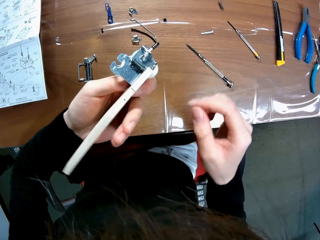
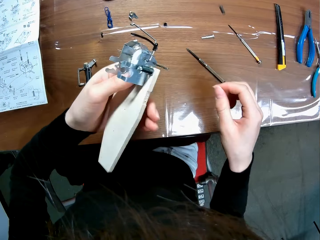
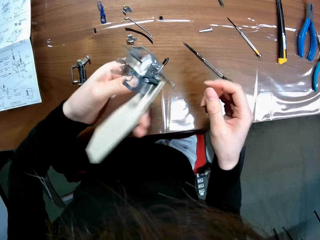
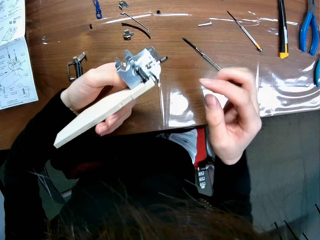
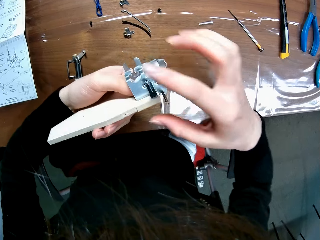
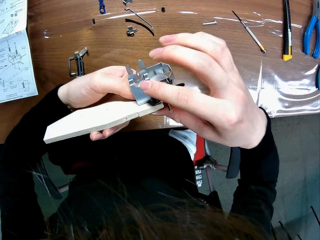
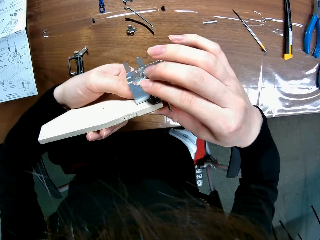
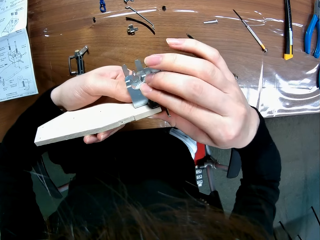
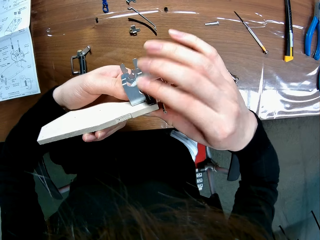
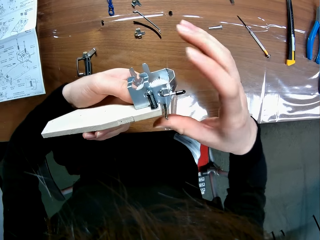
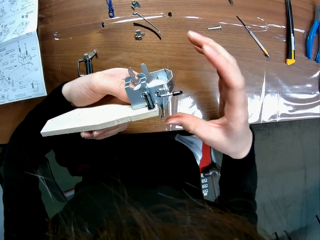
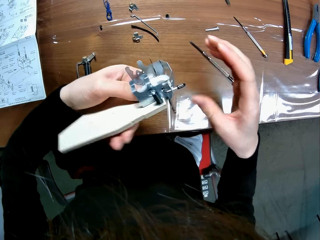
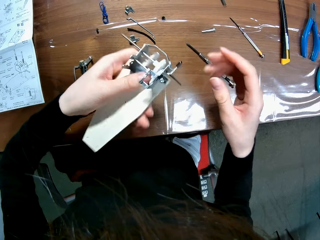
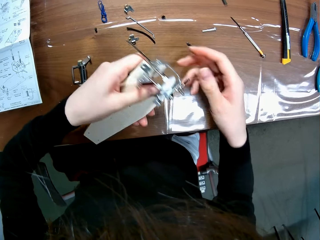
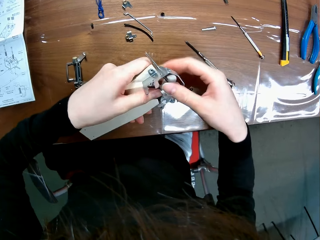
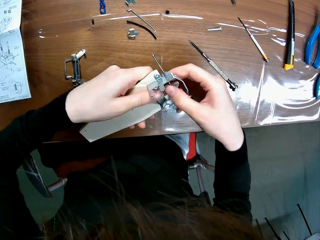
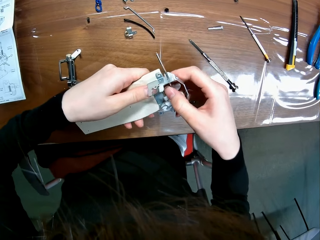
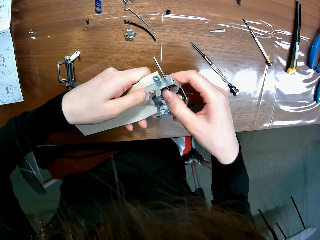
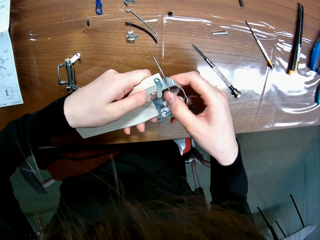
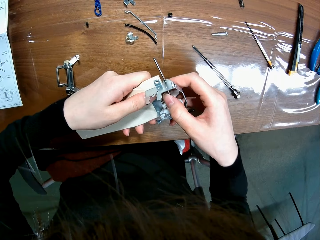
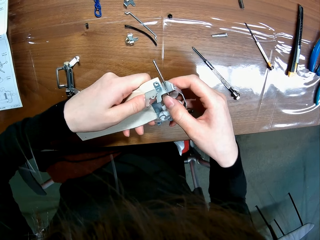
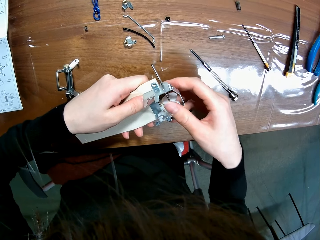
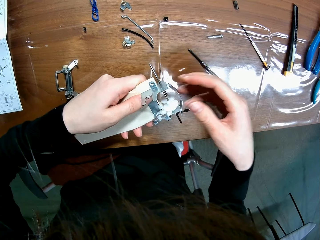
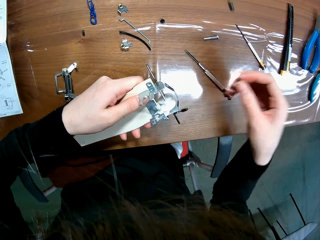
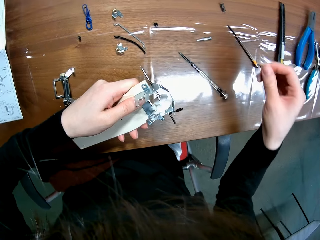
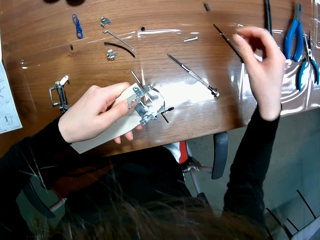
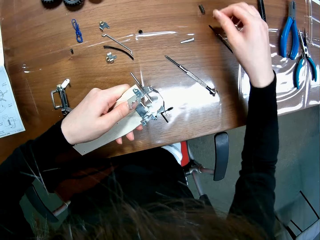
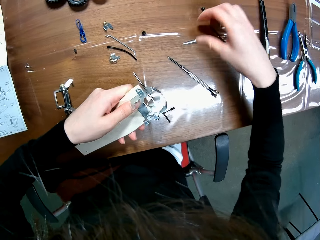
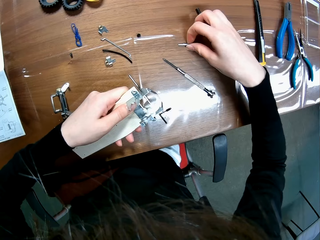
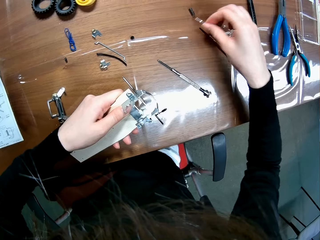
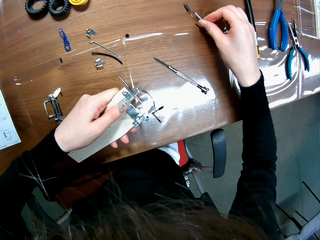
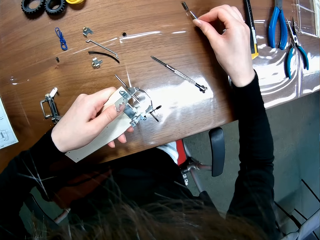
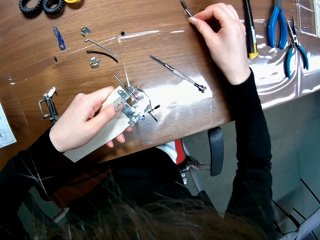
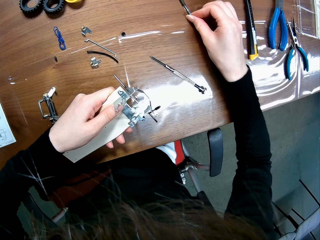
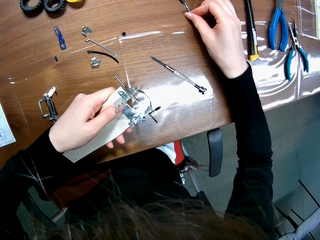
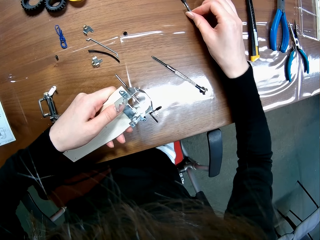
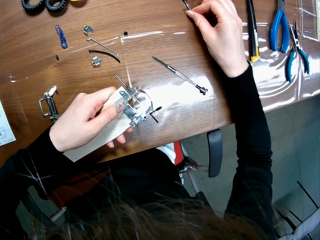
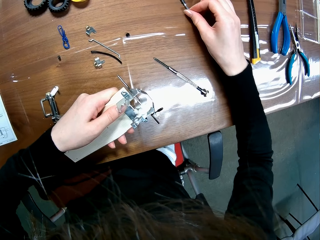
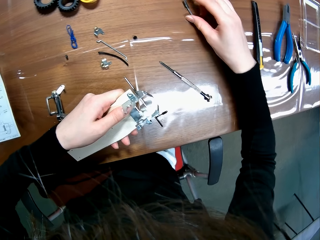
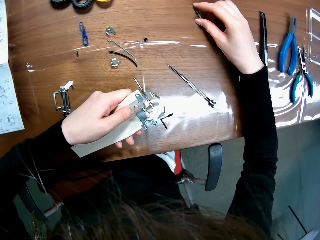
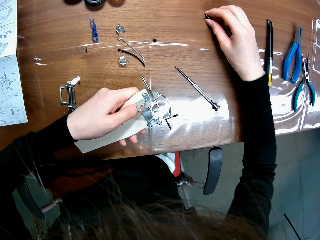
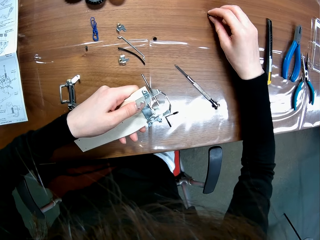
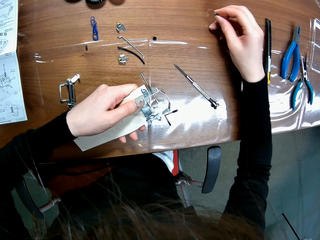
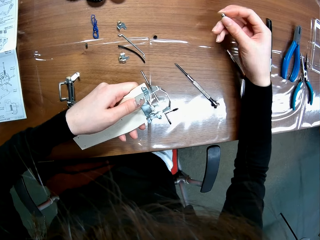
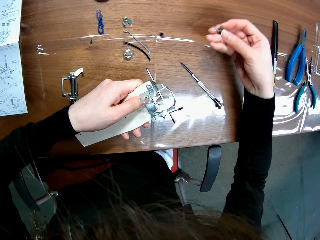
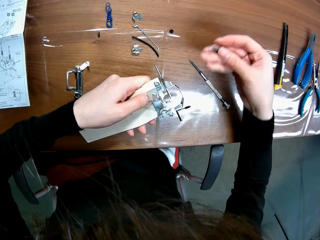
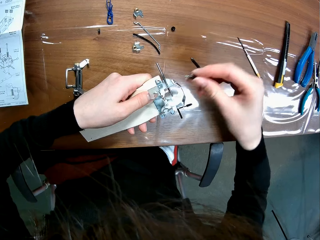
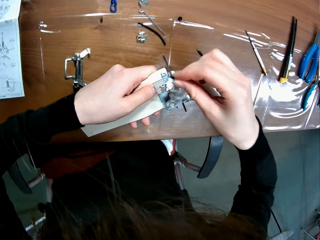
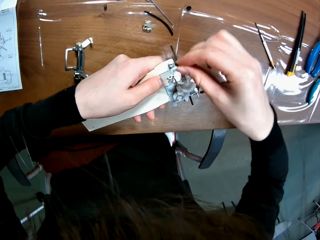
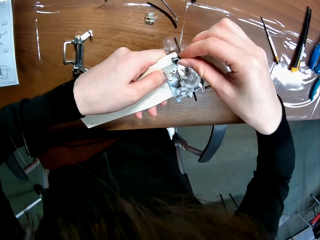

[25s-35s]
The camera wearer drops the screwdriver on the table. They look at the buggy toy chassis. They adjust the model attachment part. They pick up a hex bolt. They join the bolt with its jacket.

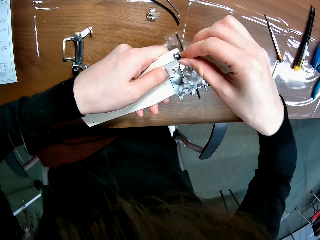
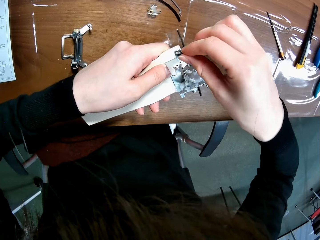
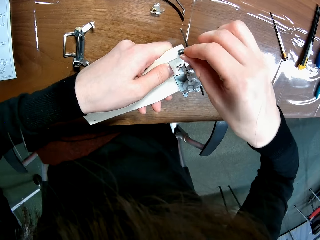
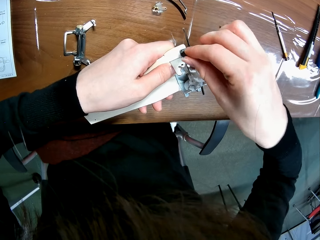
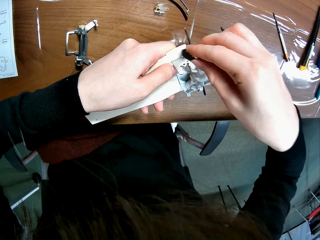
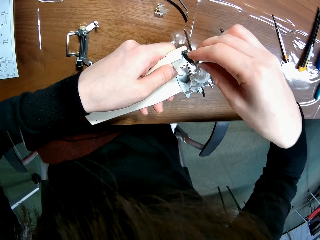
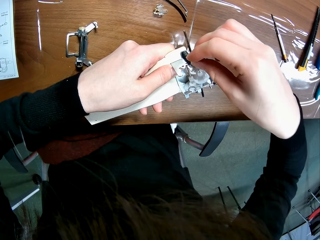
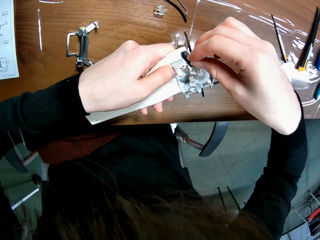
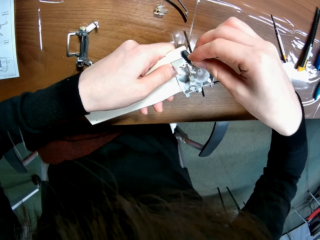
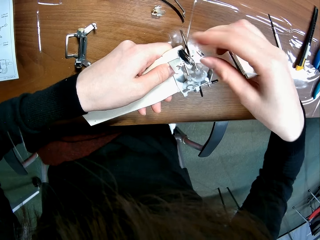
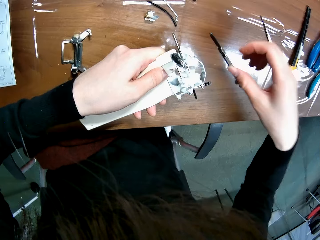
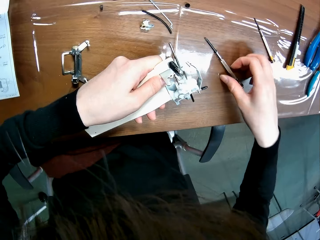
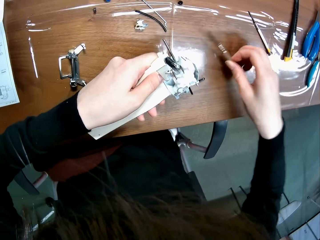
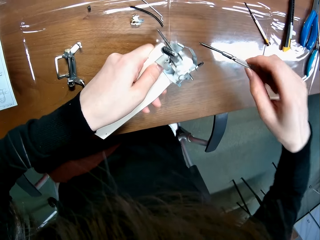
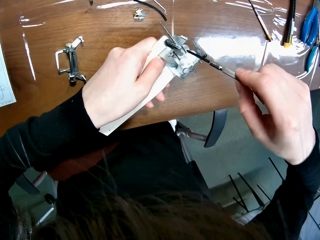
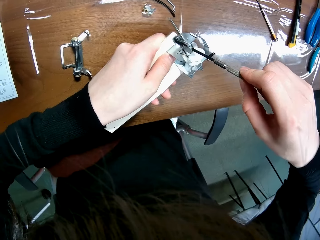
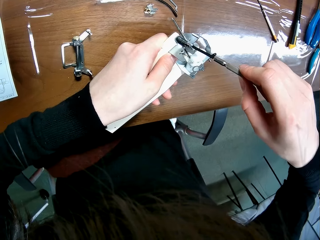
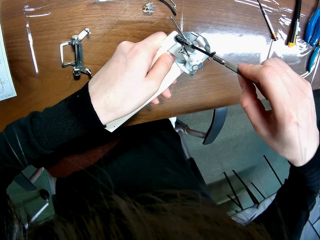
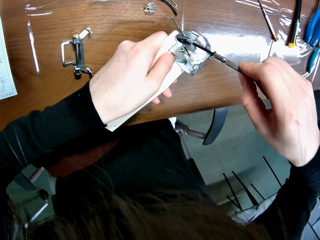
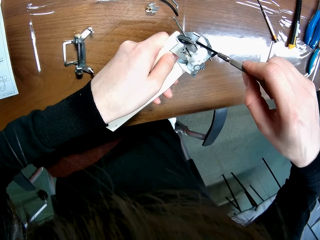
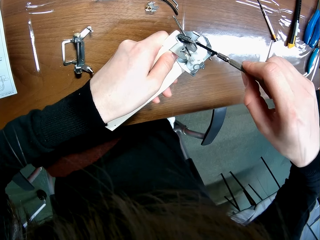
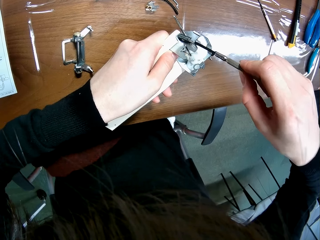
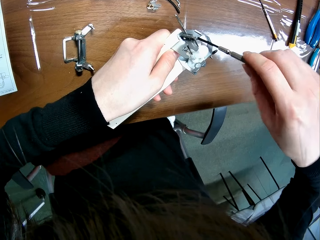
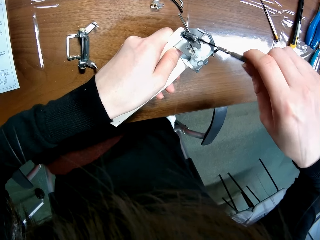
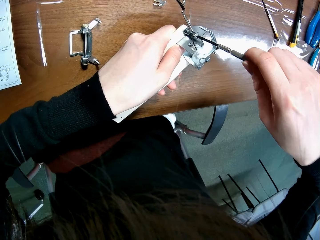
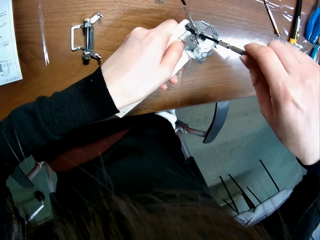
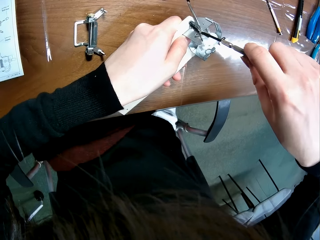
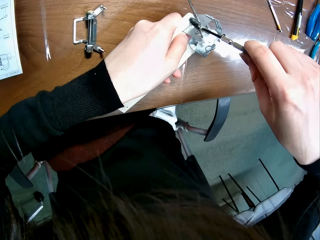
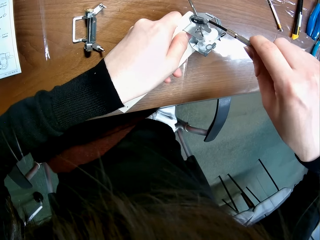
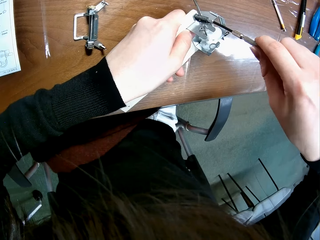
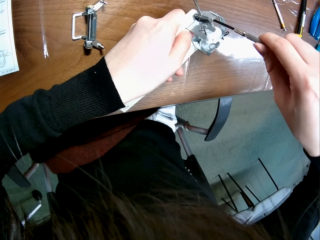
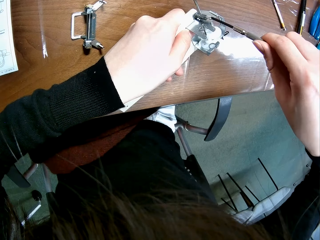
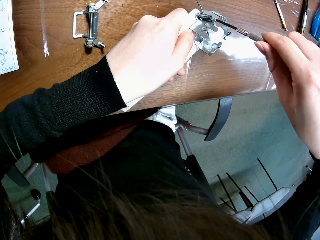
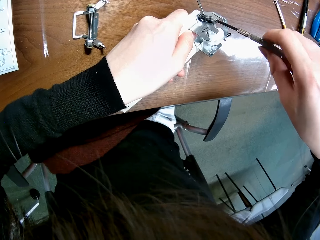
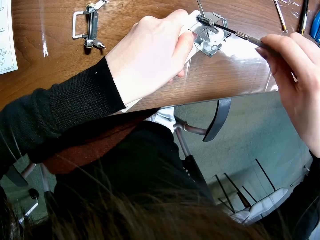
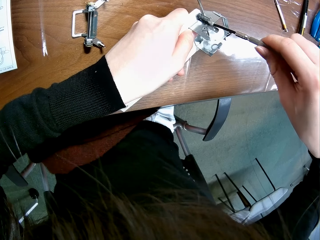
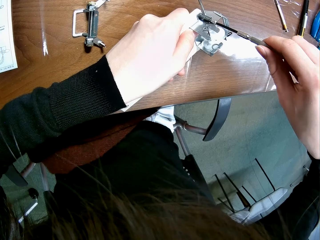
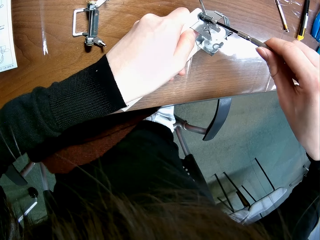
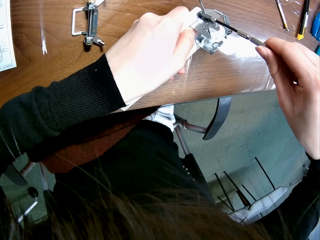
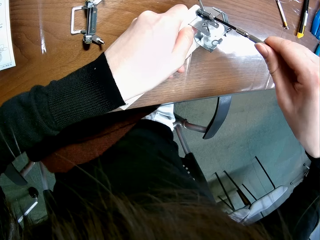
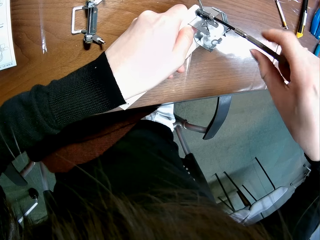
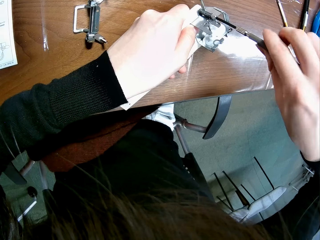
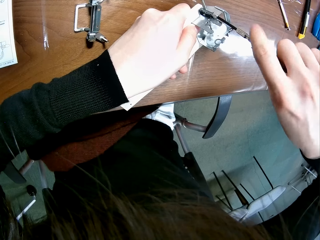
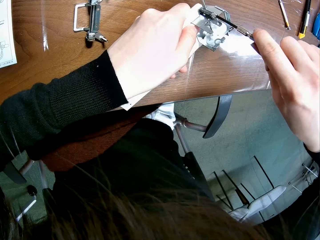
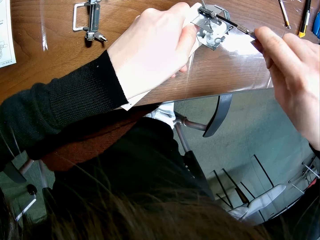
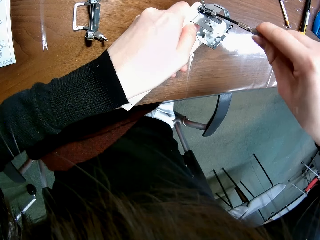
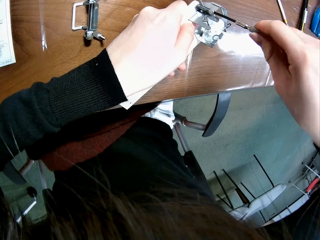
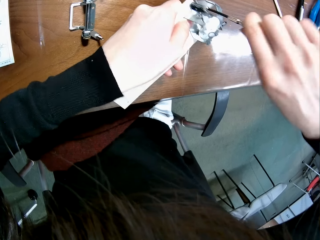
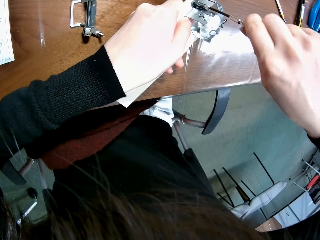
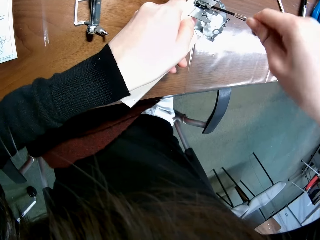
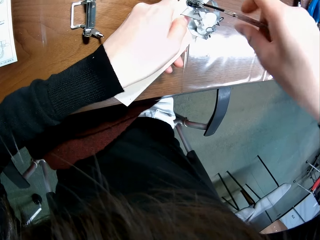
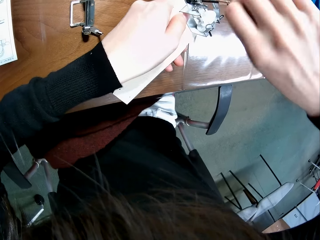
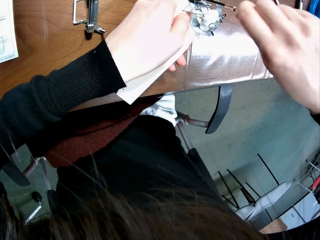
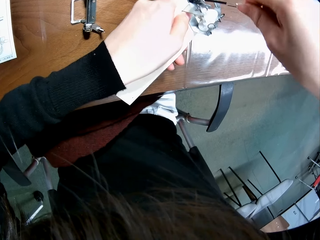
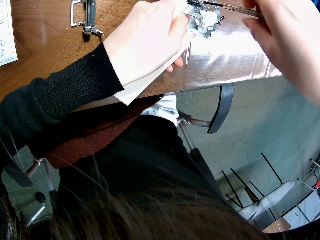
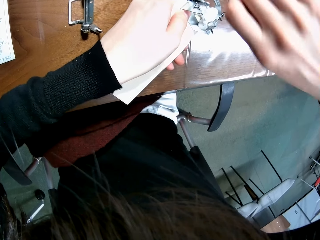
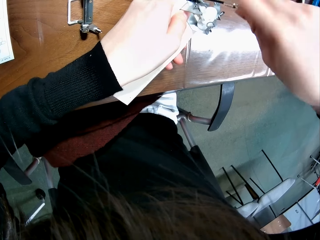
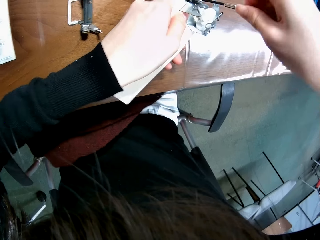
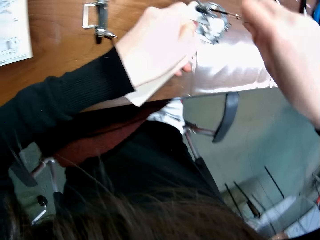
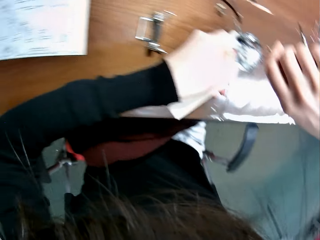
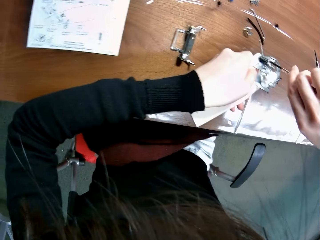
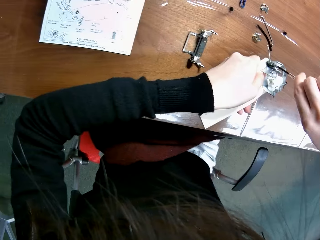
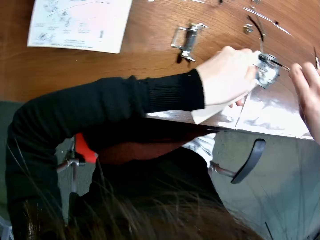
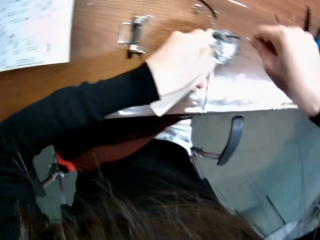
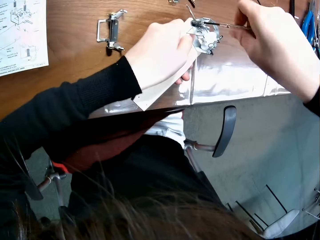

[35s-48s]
The camera wearer fixes the hex bolt on the buggy chassis. They pick up the screwdriver or screw from the table. They screw the bolt into the mechanical model. They stretch the hex bolt with the screw.
